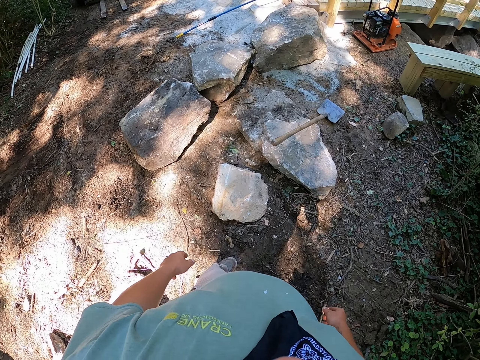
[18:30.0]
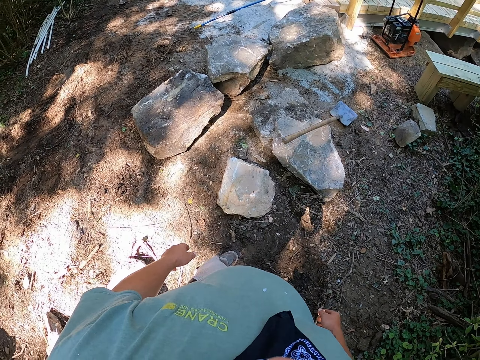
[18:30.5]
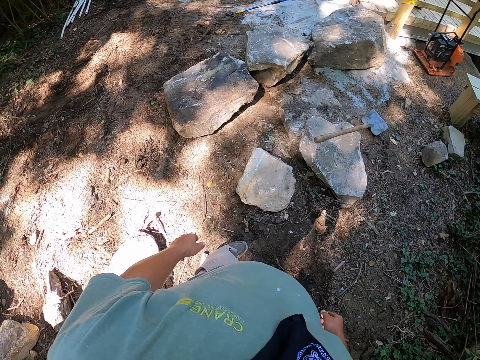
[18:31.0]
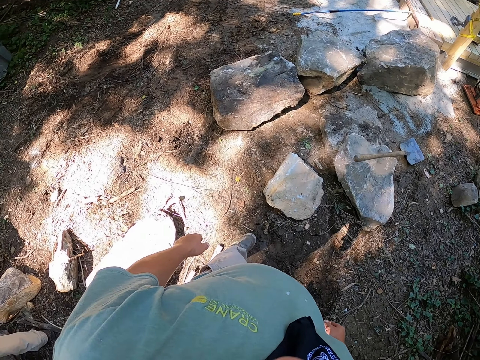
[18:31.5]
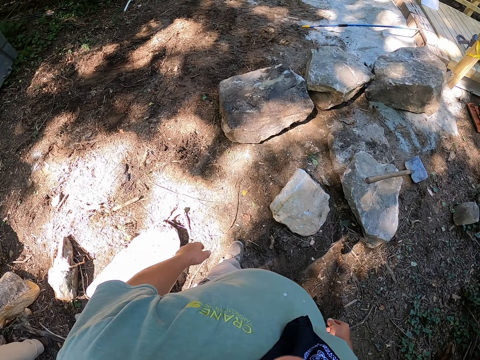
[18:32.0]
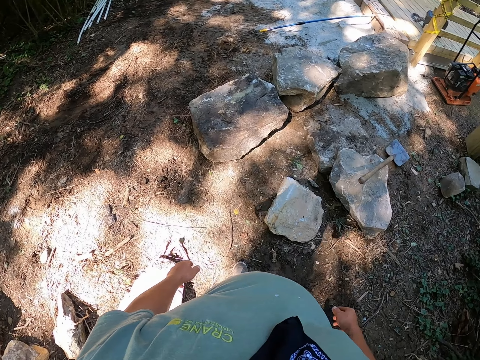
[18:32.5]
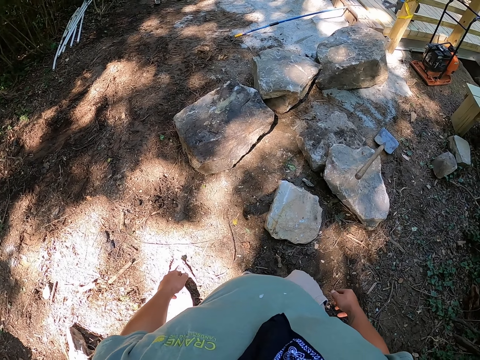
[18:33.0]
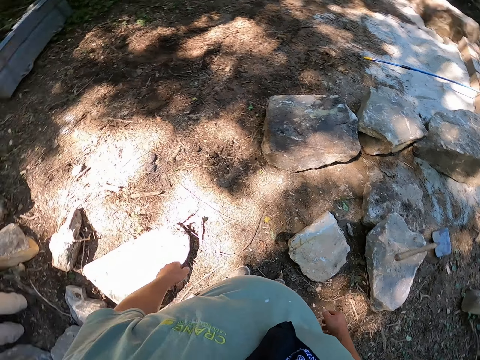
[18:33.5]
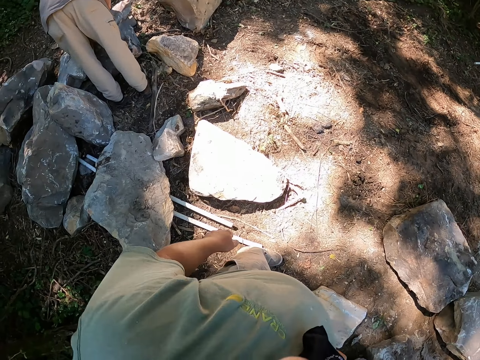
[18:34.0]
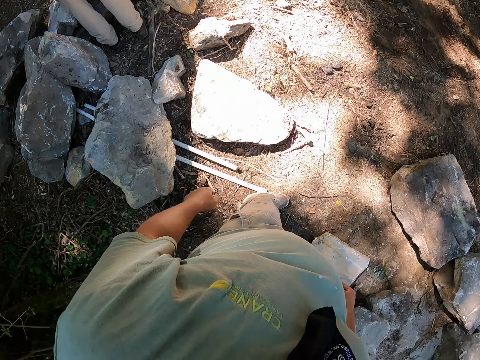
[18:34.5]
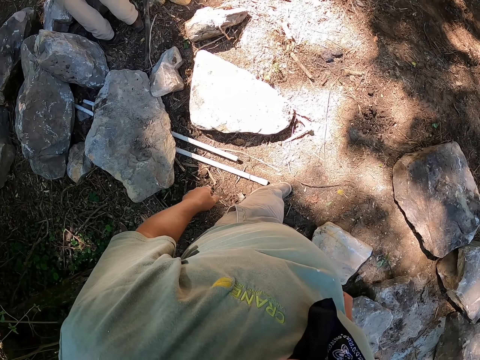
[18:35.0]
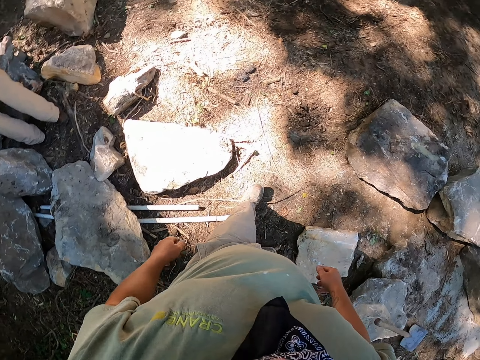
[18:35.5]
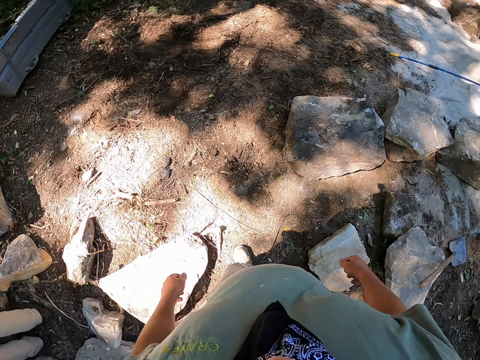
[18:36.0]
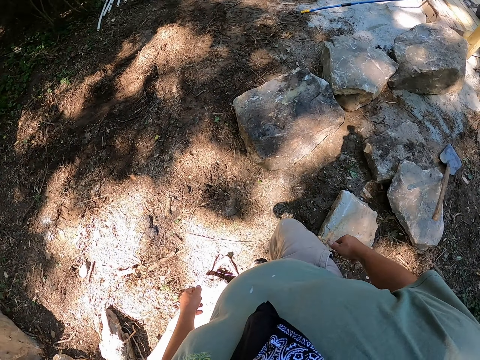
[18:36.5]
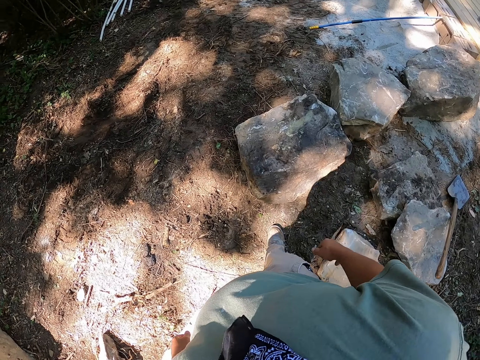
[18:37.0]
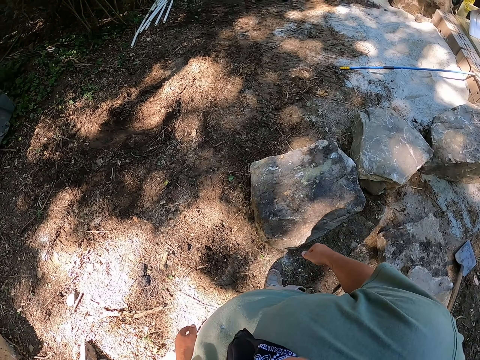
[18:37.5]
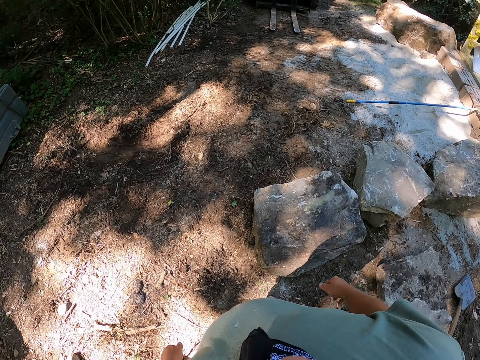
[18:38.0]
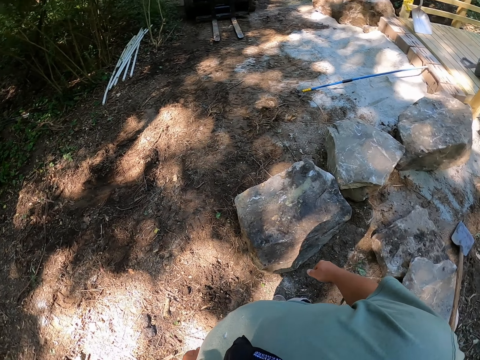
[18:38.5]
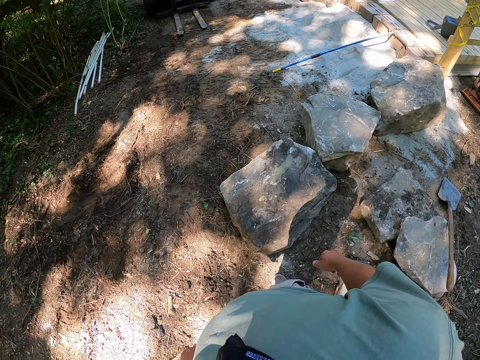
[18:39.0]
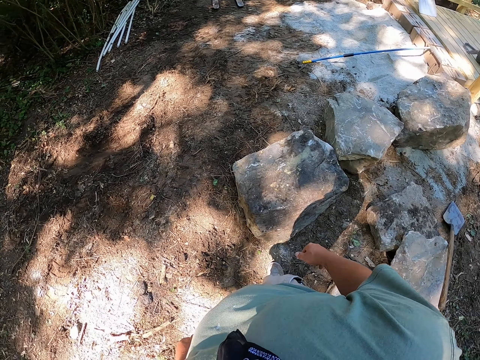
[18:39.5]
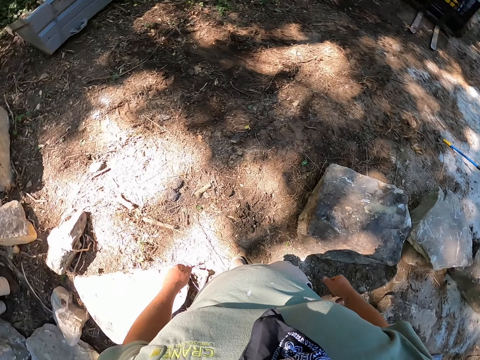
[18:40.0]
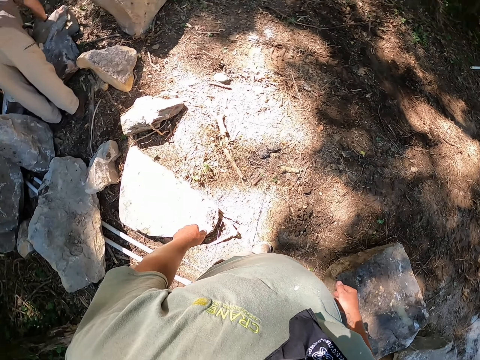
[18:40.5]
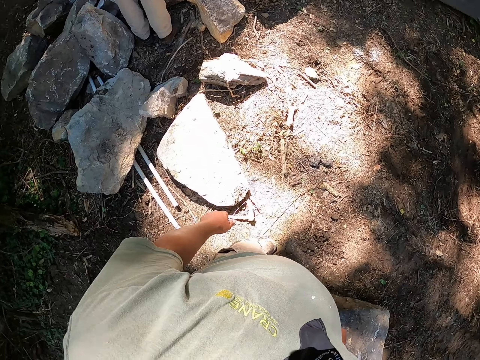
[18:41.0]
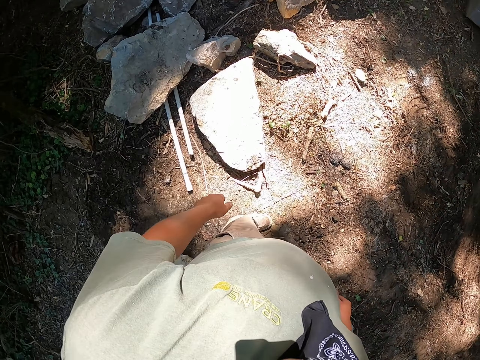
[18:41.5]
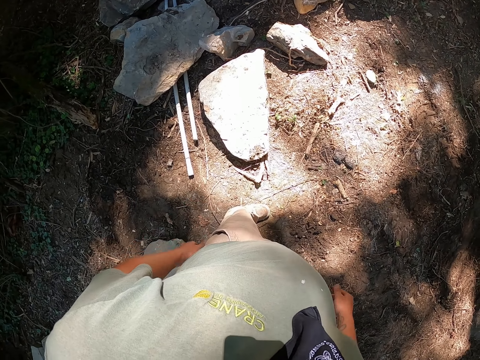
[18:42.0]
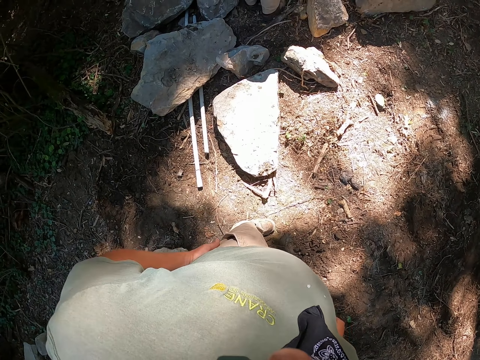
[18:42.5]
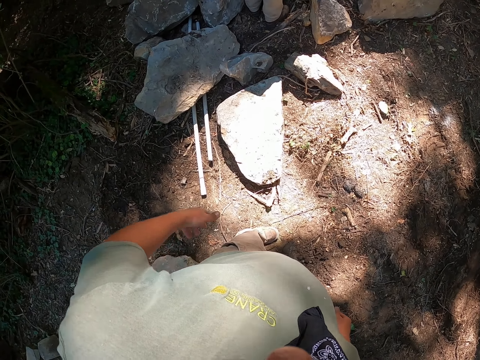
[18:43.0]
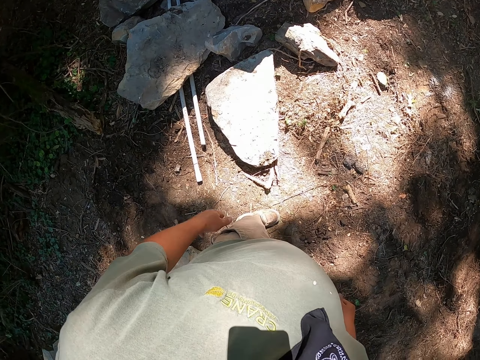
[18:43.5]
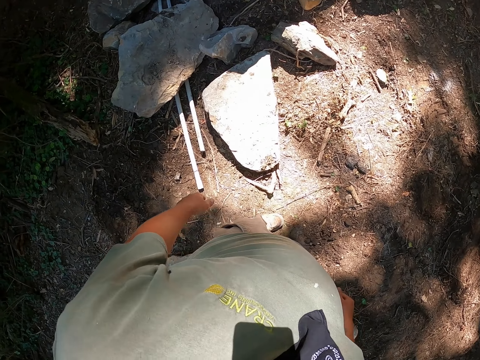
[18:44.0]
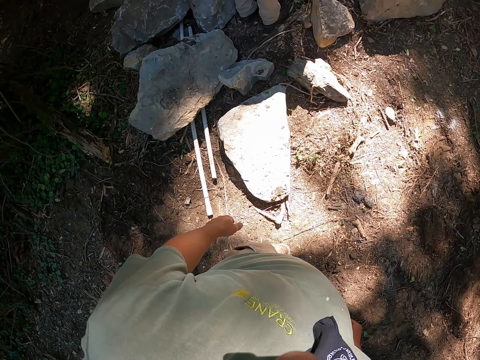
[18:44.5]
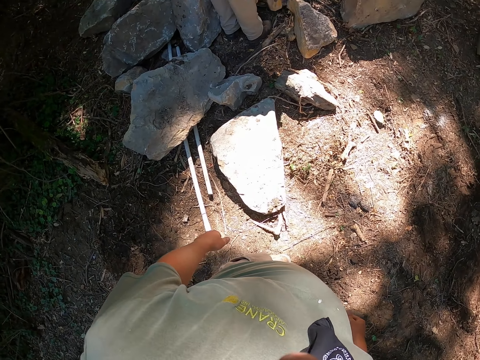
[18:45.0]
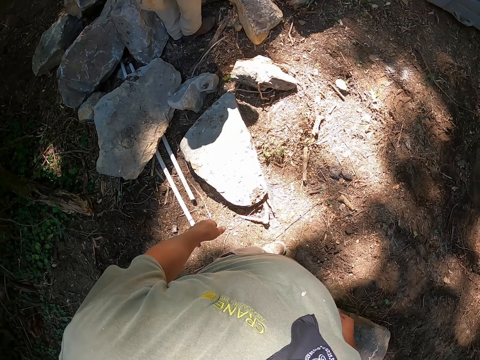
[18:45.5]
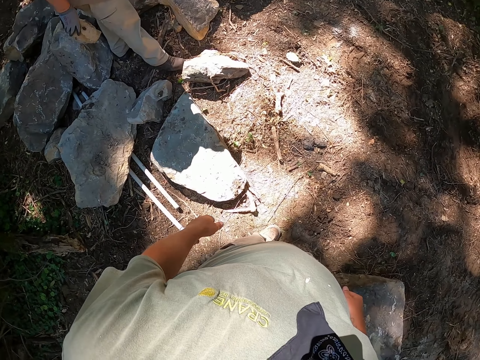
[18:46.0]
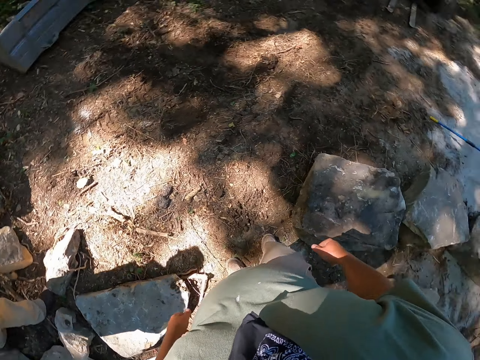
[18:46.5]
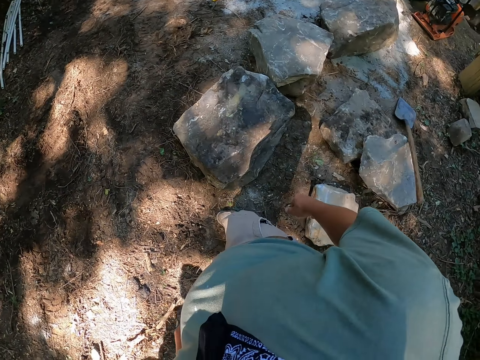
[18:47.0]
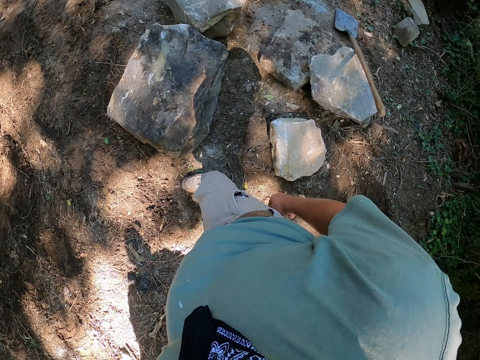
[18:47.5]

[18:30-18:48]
The camera wearer walks. He looks around. He wipes his hands on the thigh. He looks around.

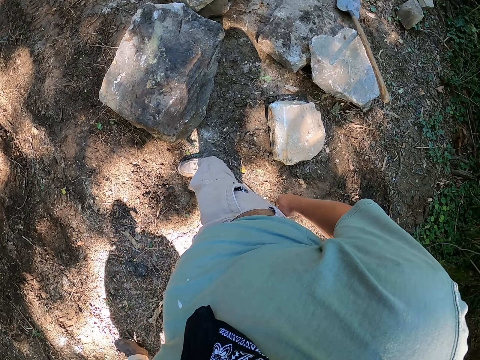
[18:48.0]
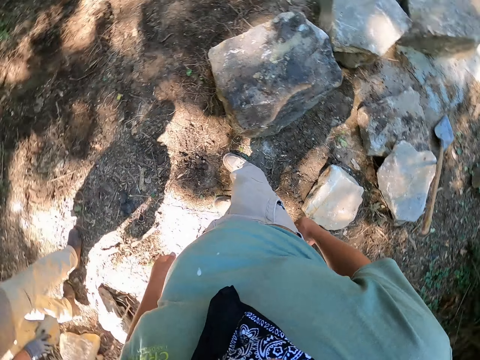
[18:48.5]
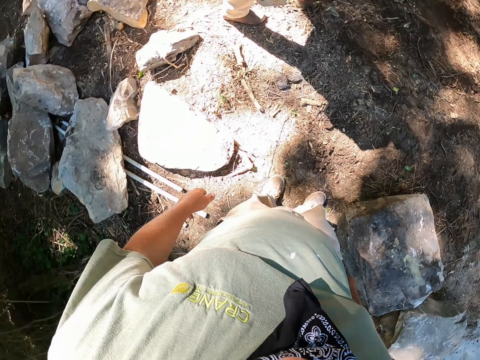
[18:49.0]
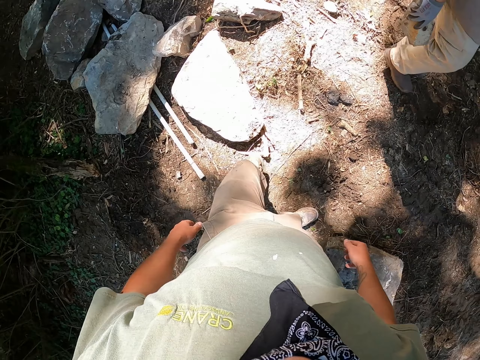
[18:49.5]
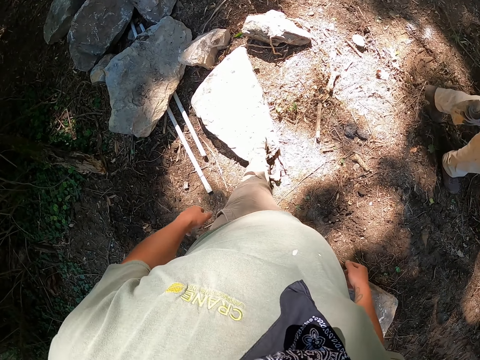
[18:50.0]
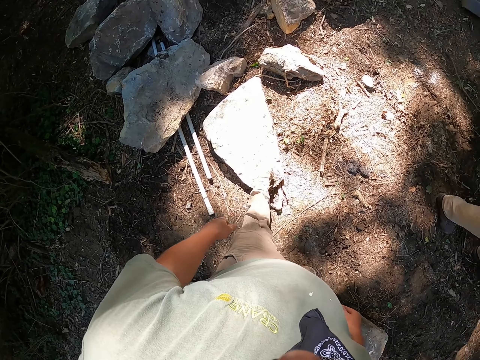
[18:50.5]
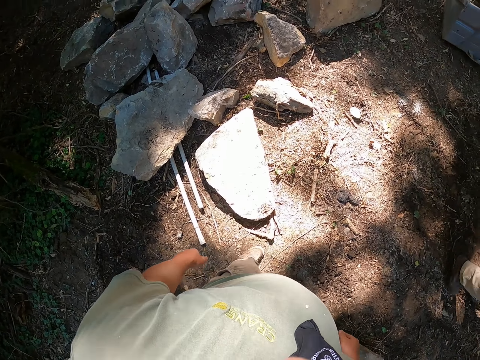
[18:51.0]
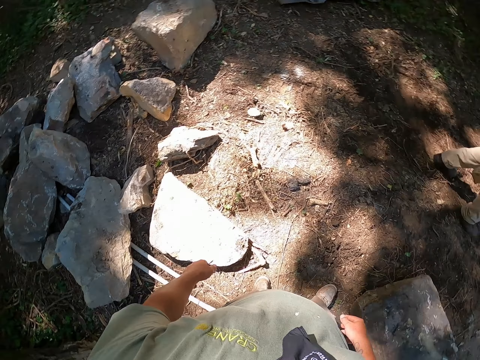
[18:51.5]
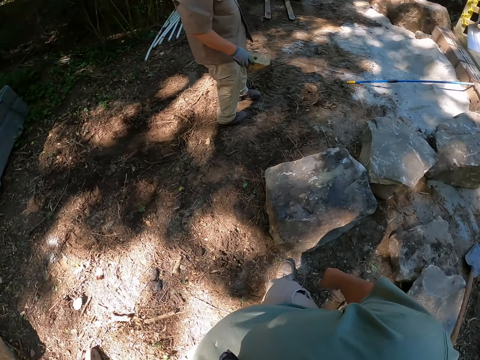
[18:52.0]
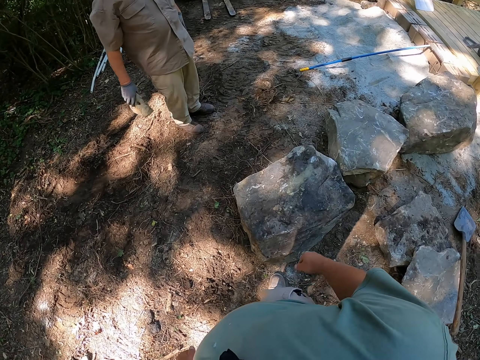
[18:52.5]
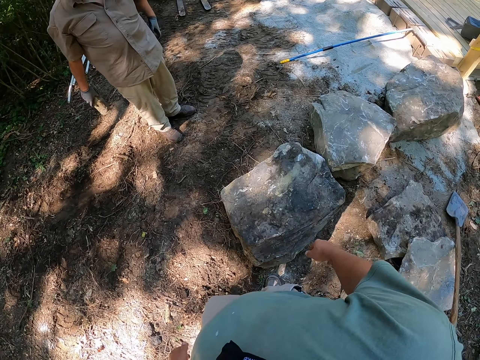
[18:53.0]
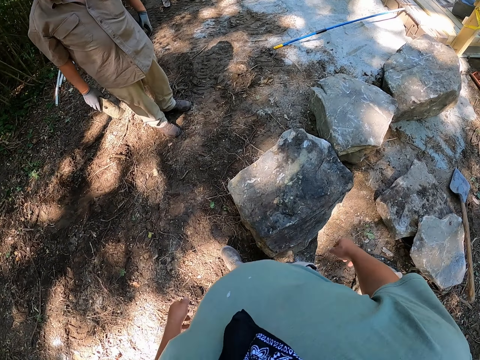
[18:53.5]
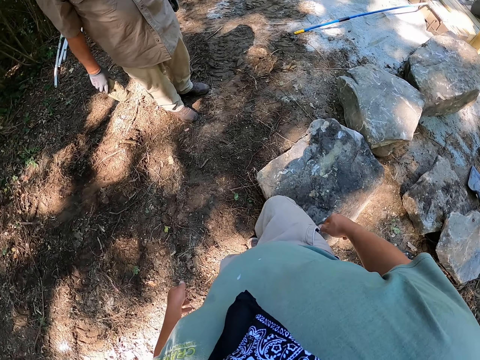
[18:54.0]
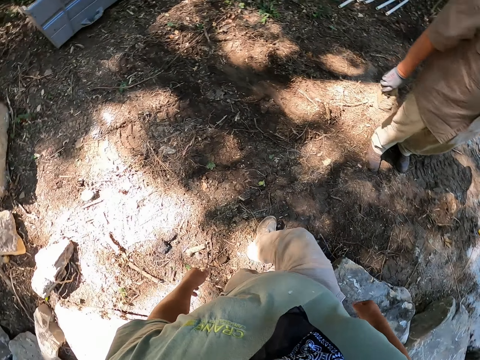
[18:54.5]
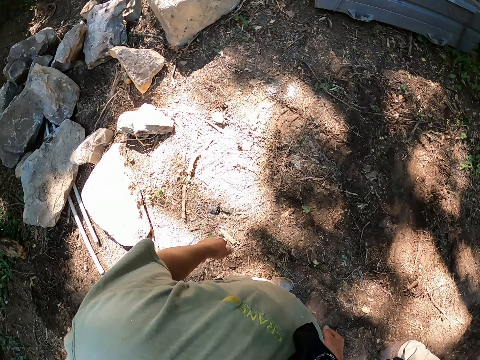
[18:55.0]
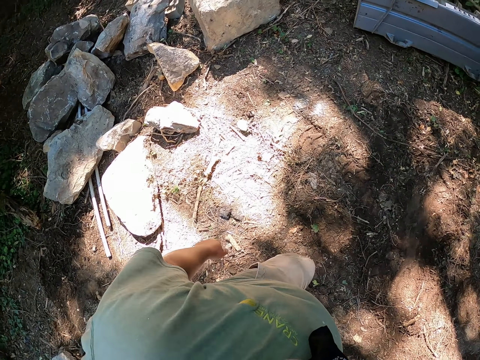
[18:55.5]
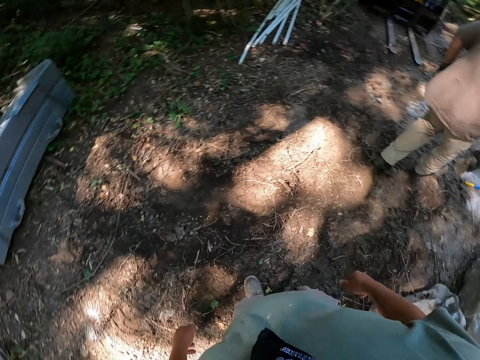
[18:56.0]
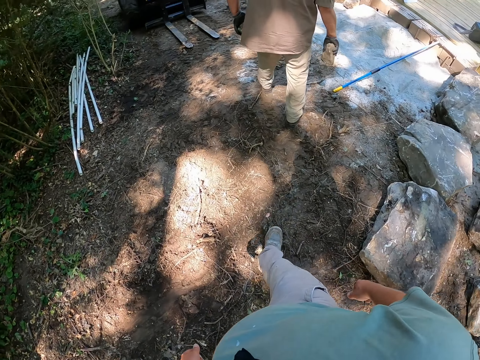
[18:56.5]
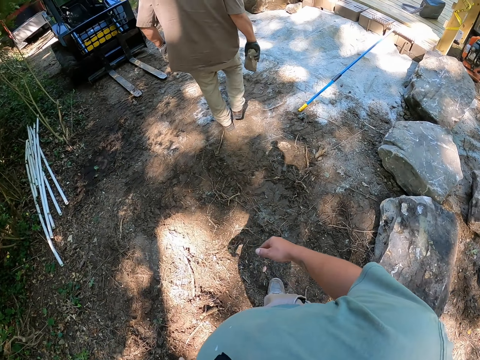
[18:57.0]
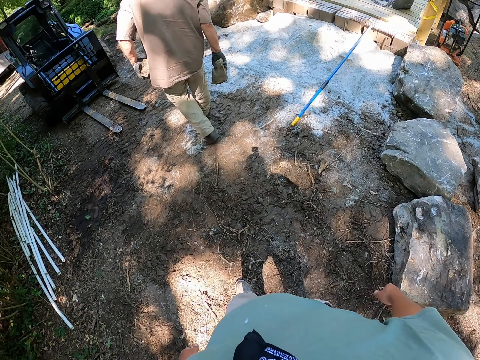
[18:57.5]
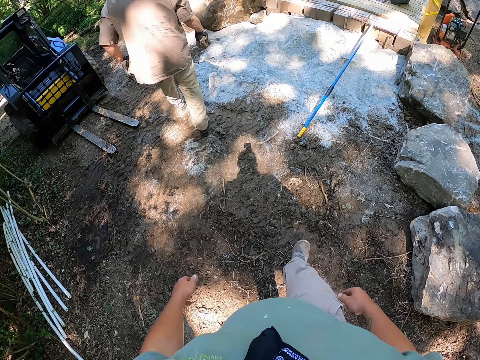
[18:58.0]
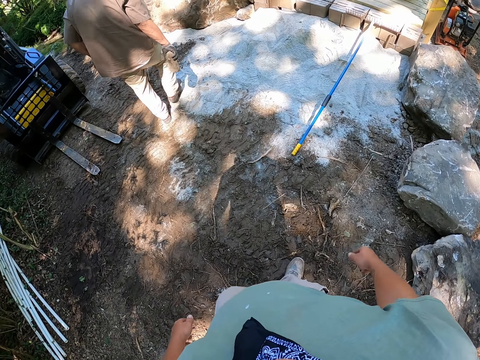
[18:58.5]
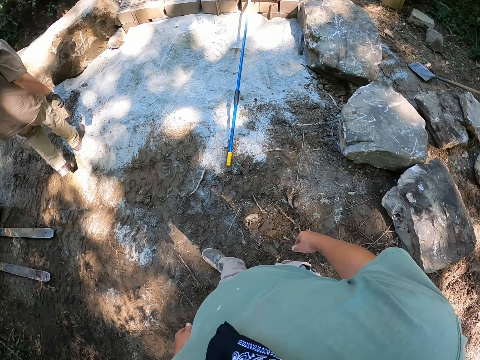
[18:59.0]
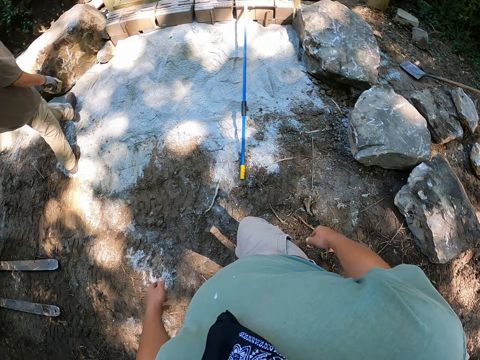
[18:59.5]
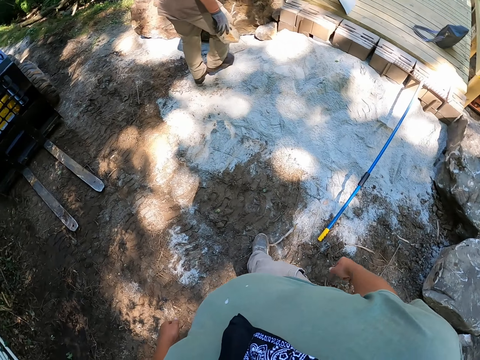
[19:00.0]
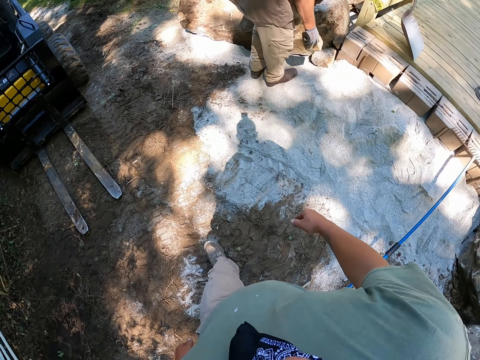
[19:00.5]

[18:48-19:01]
The camera wearer kicks the stone with his left hand. He looks around. He walks. He walks around.
